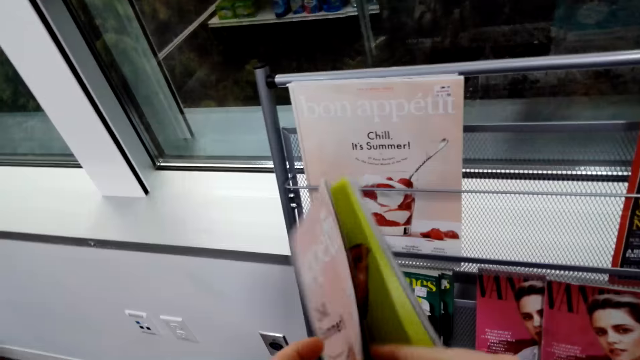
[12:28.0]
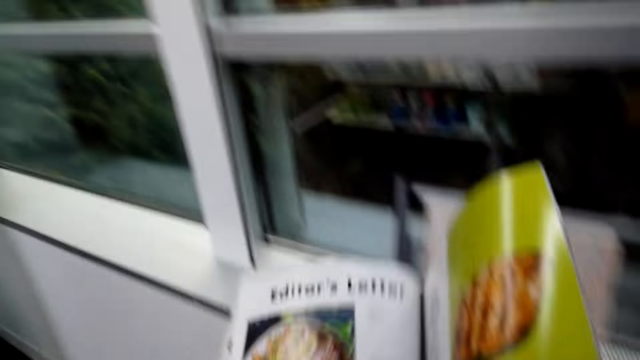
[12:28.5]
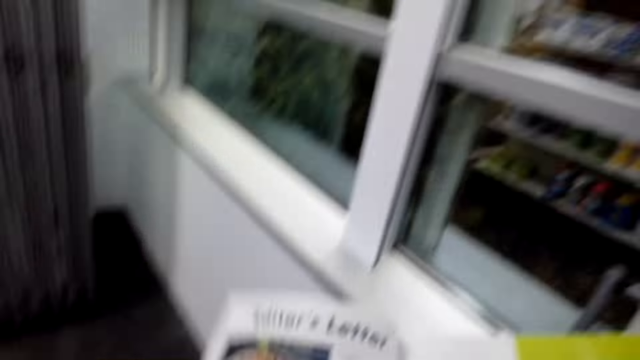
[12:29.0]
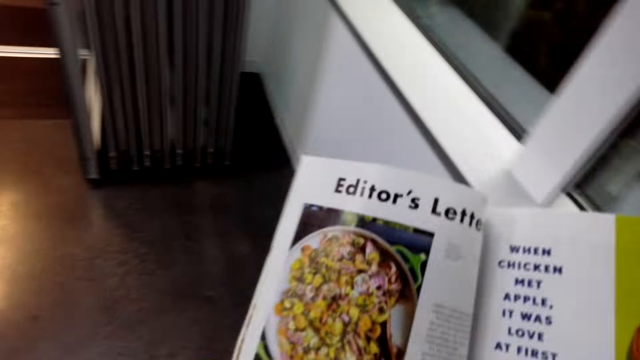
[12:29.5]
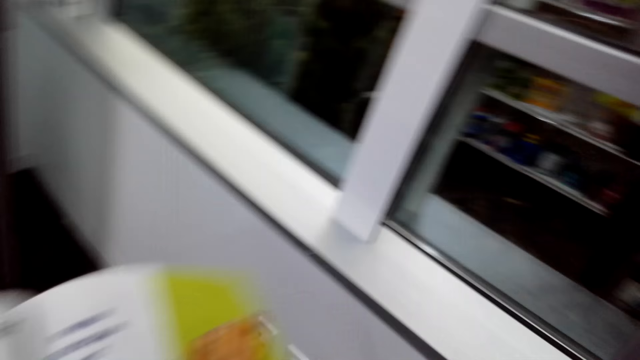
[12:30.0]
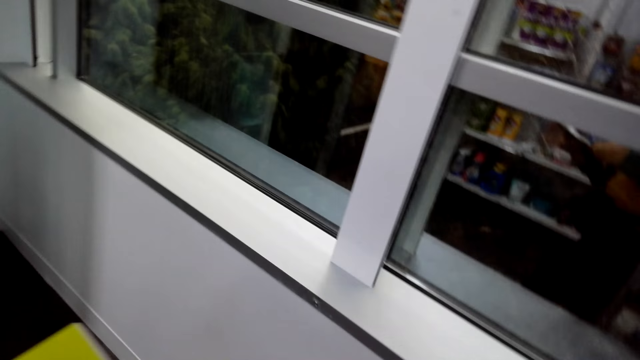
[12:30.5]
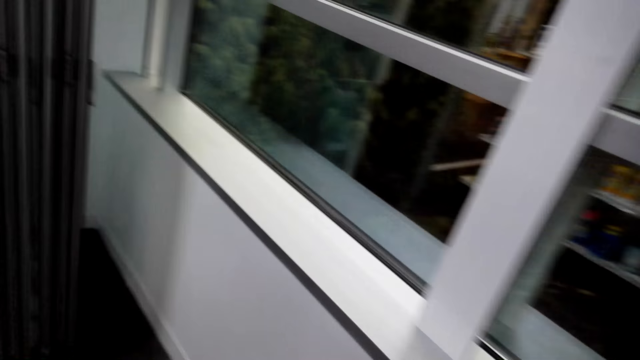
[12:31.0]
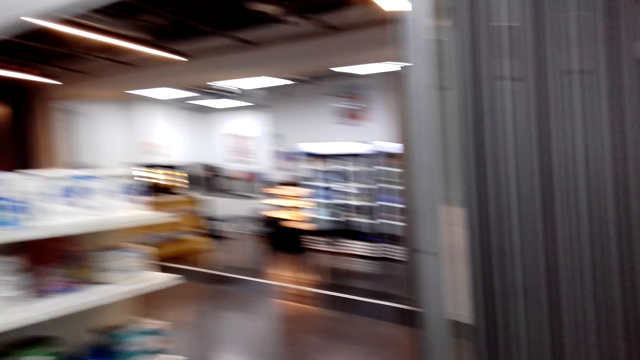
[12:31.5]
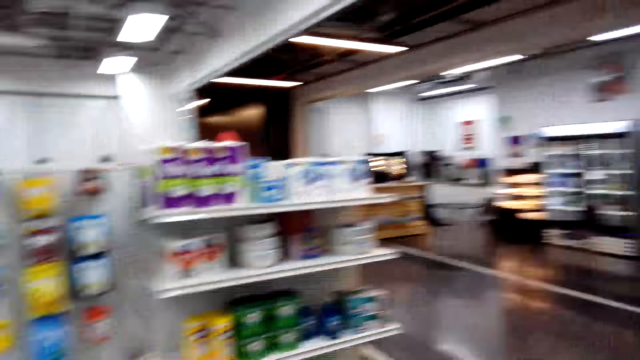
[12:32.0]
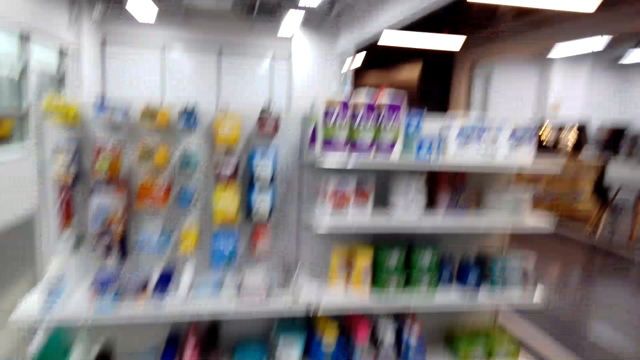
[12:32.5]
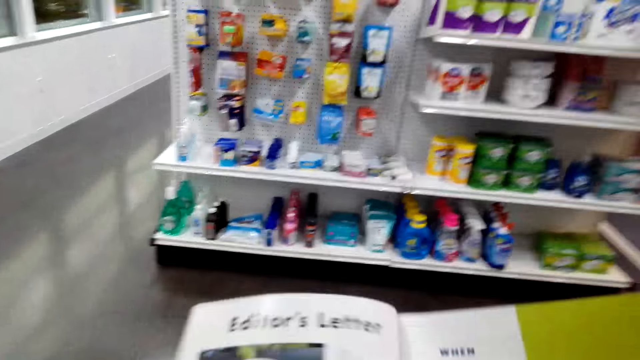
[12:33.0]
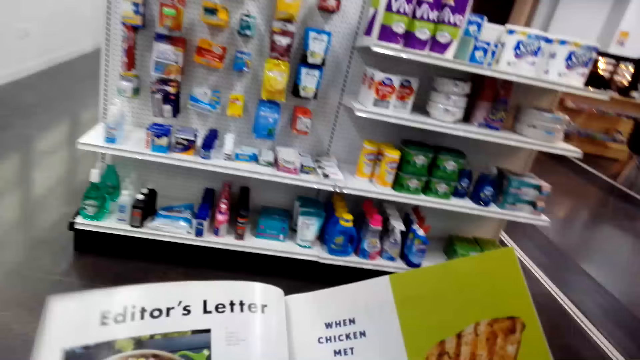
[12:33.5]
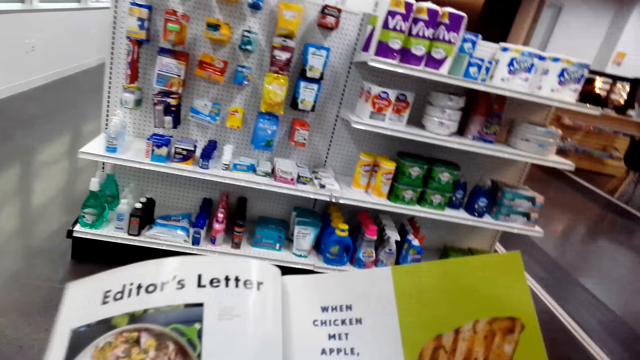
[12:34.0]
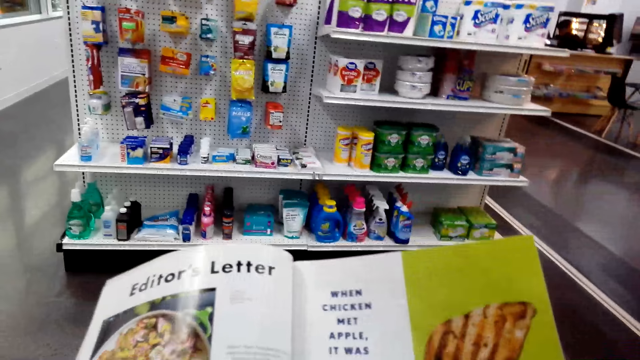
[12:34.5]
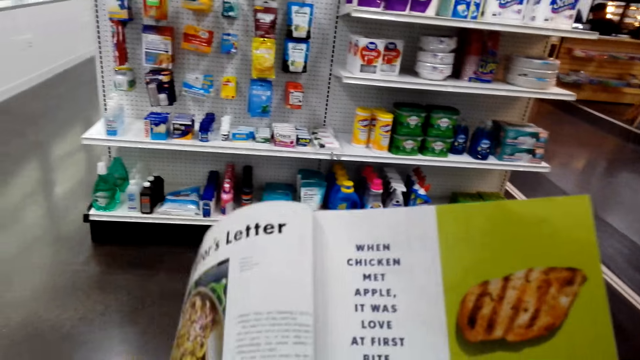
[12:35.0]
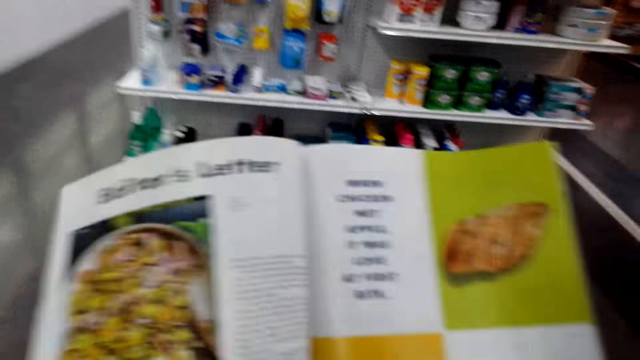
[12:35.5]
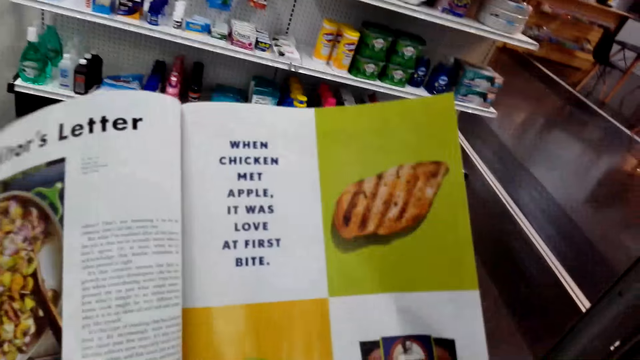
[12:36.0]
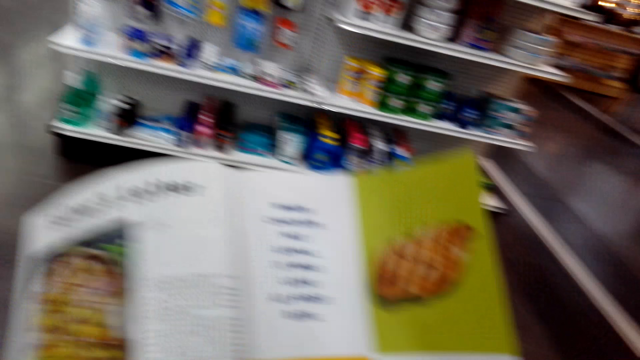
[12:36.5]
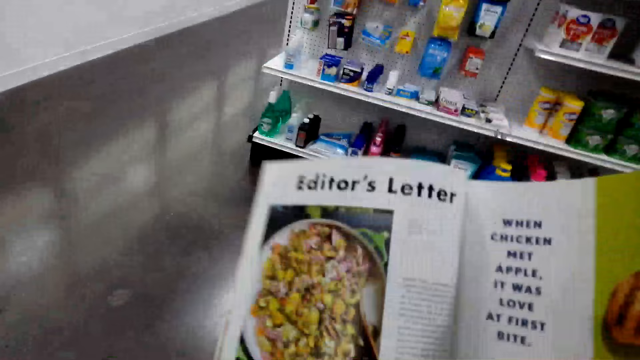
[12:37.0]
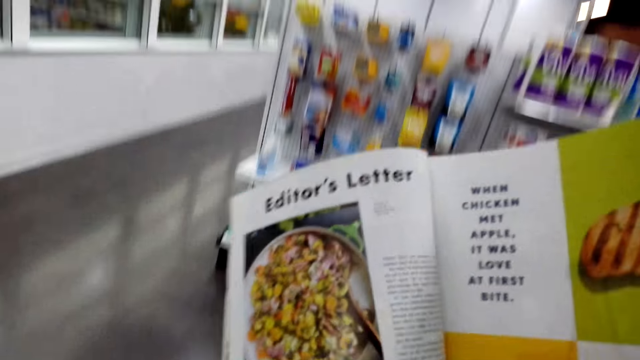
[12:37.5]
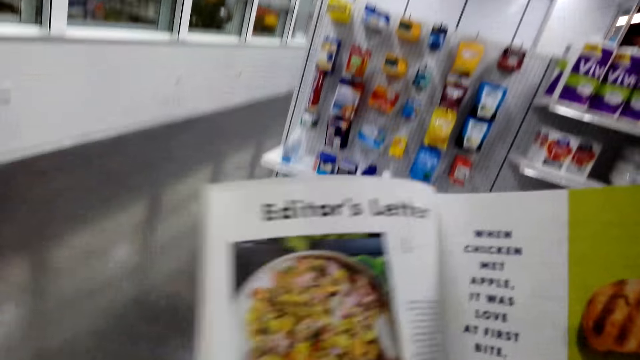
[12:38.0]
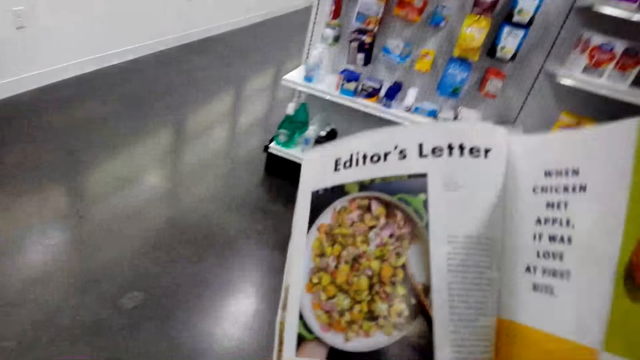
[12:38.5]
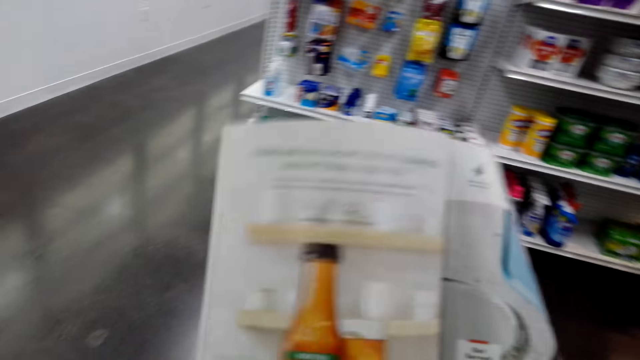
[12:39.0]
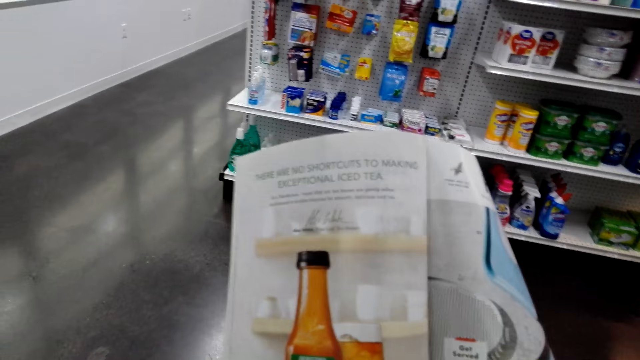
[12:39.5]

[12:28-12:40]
The camera wearer opens the next page of the magazine. They look around. They walk around the shop. They look at the magazine. They turn a page.

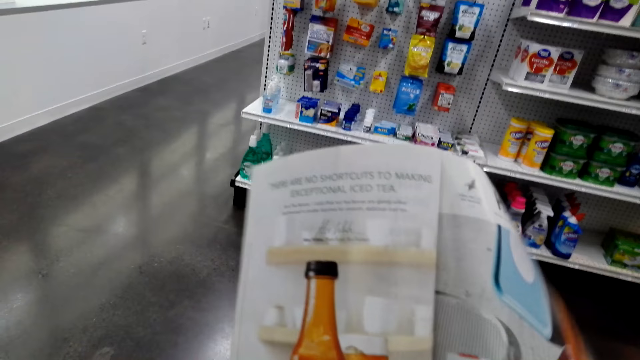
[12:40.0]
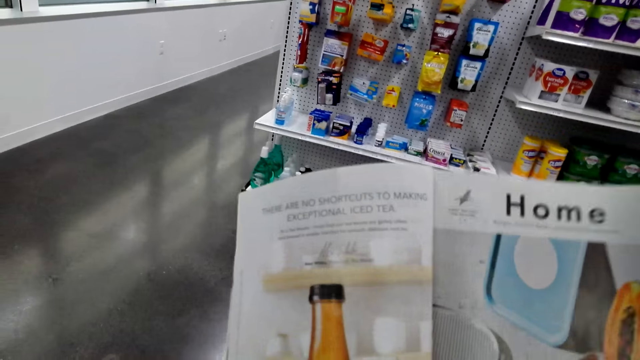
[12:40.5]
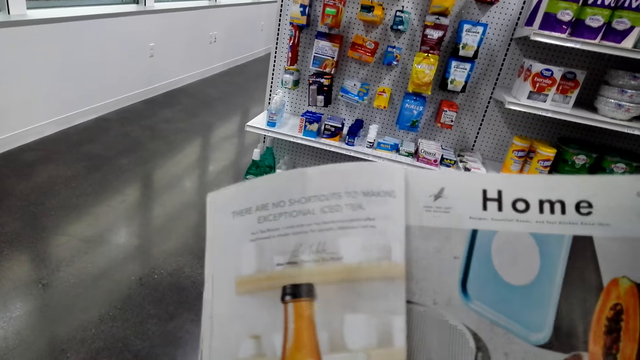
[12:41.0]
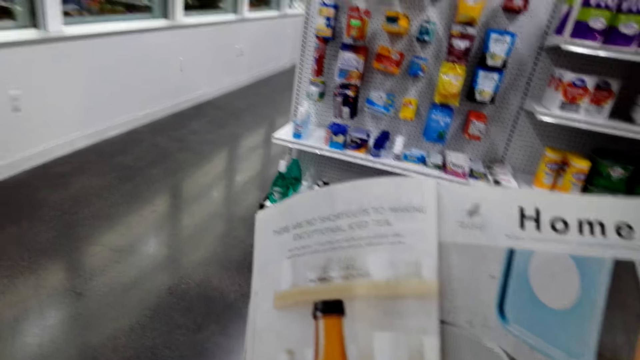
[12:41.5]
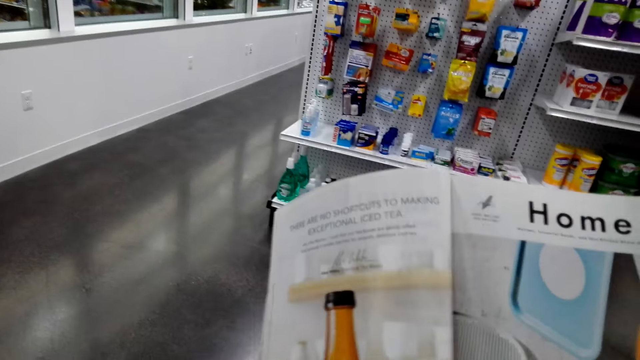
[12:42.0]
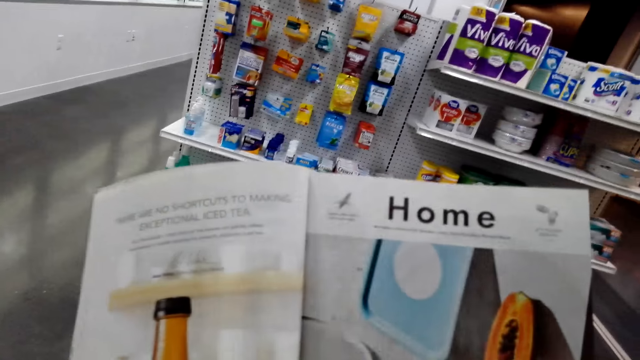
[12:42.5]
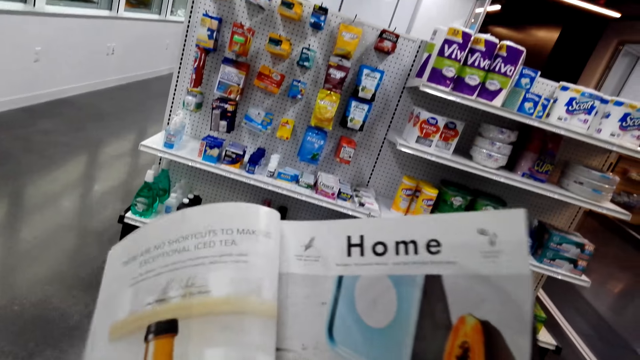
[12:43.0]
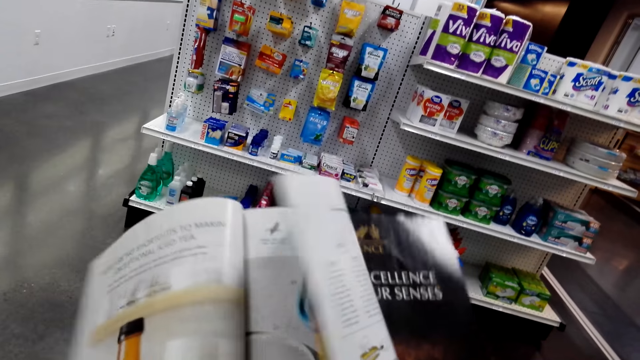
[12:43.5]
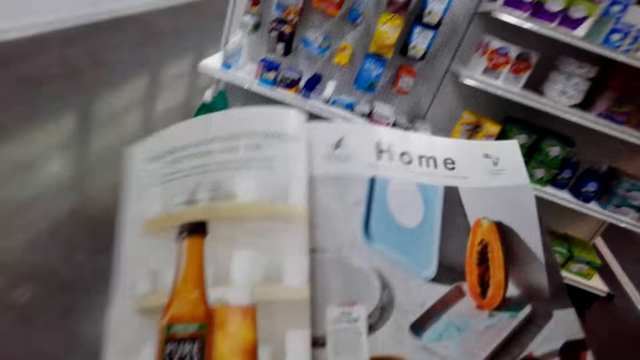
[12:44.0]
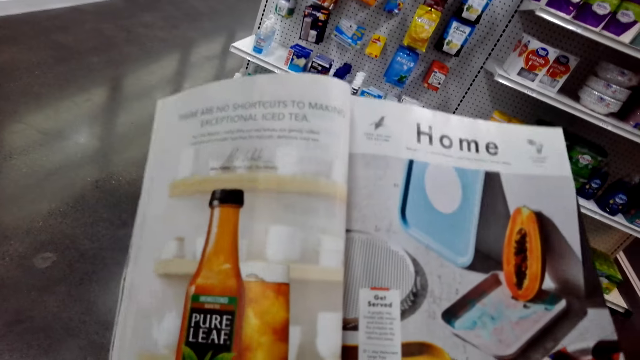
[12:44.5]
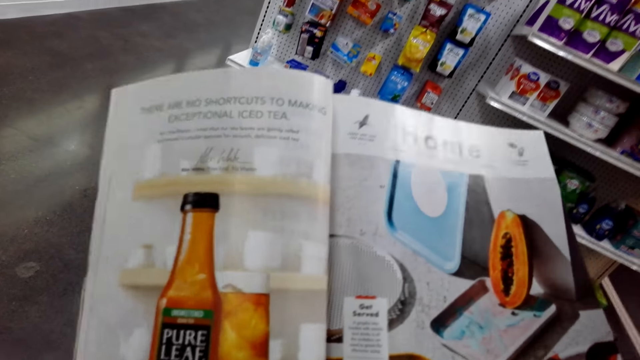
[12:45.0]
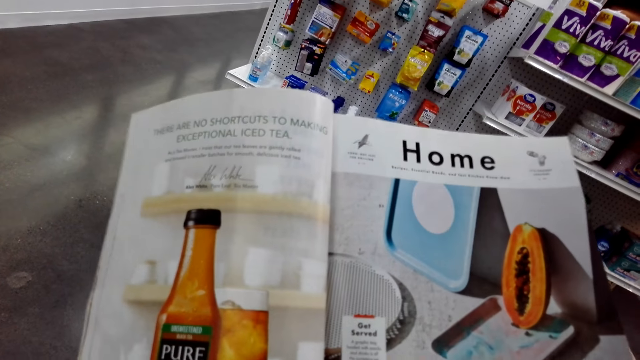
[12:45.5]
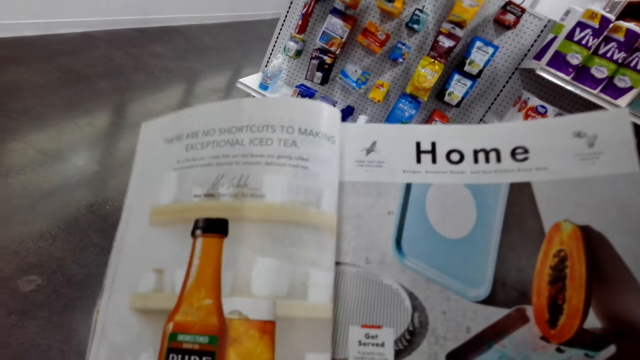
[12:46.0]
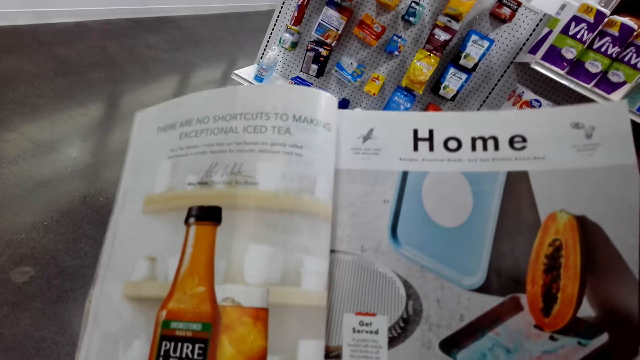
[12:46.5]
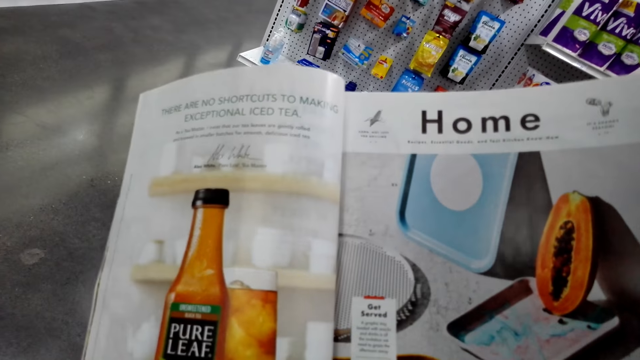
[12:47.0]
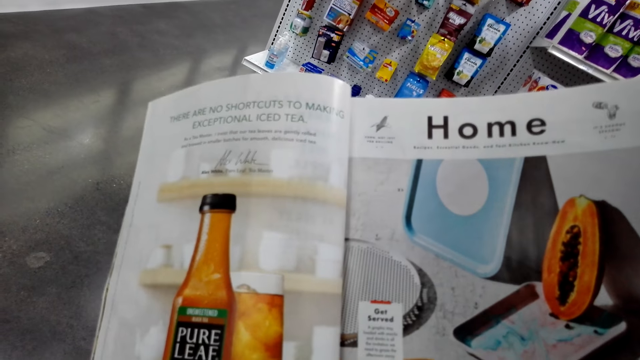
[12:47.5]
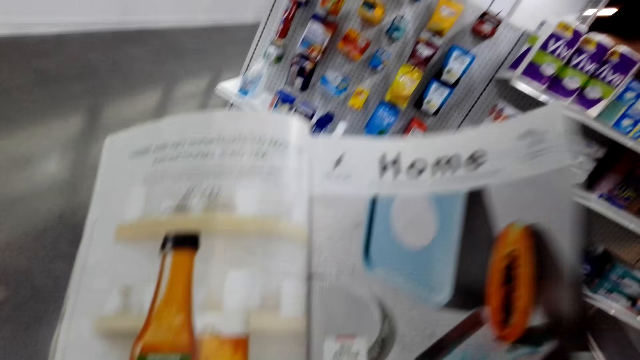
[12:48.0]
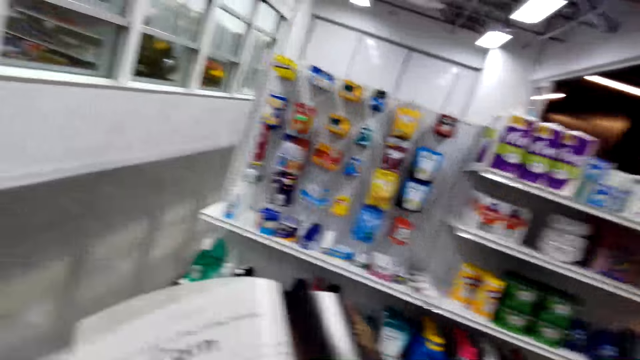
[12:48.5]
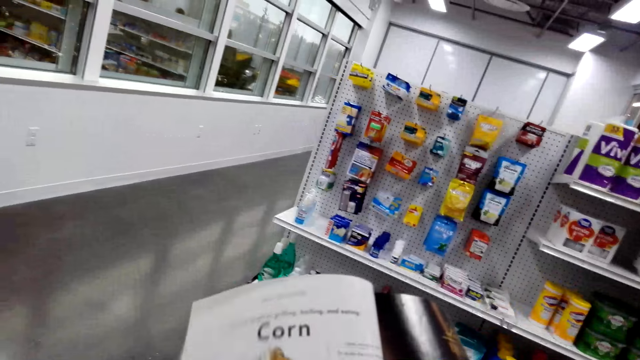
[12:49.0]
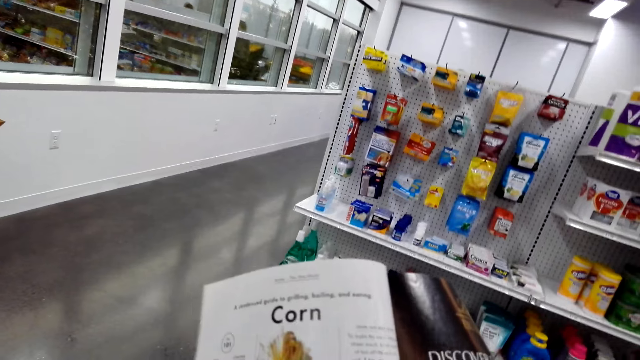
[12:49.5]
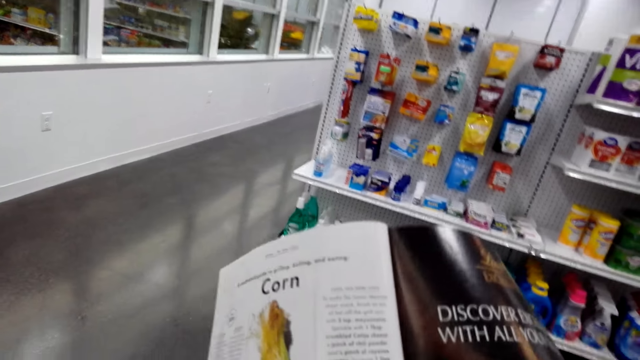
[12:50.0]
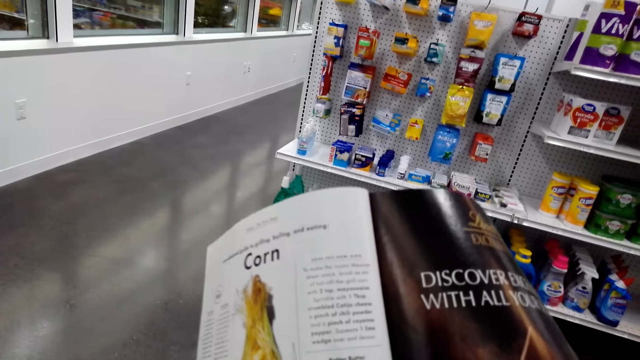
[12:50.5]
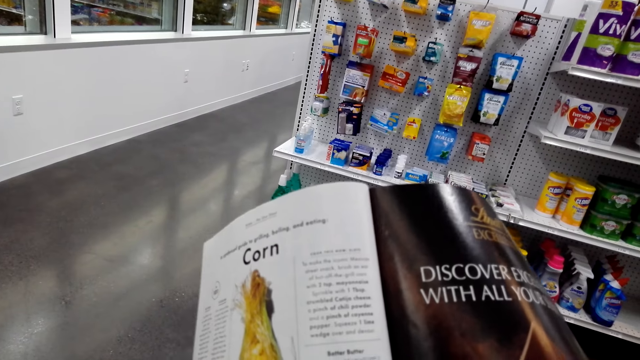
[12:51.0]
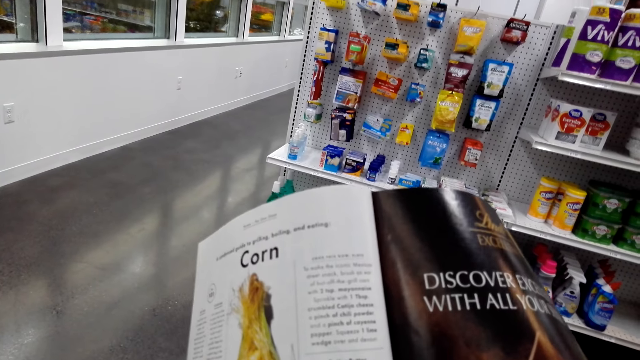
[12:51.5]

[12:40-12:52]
The camera wearer looks at a book. They turn a page. They look at the book. They open the next page of the magazine. They read the book.
